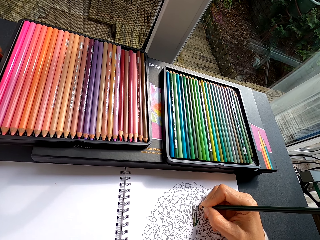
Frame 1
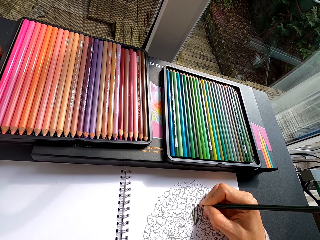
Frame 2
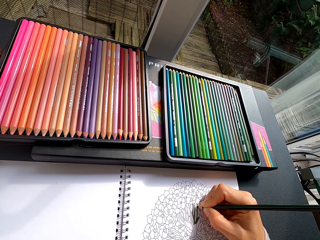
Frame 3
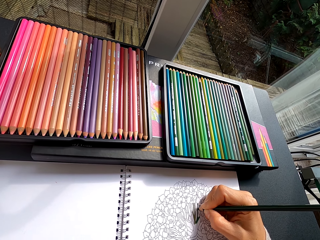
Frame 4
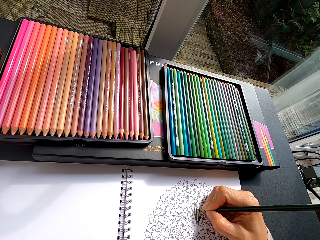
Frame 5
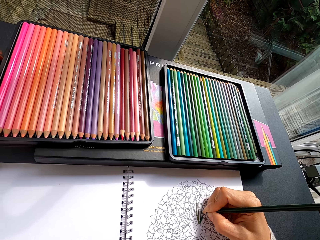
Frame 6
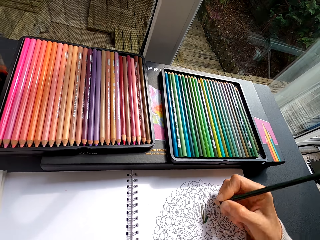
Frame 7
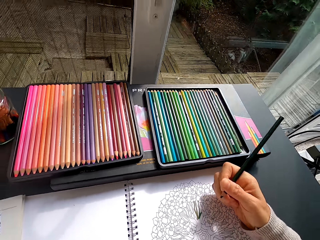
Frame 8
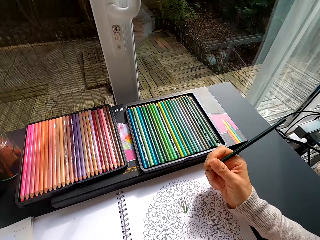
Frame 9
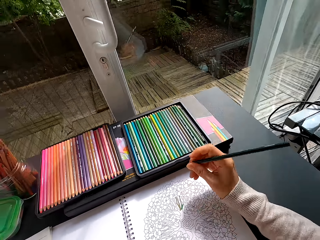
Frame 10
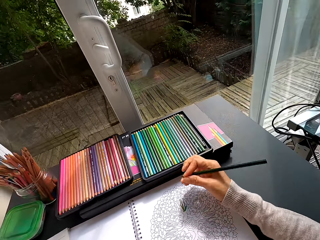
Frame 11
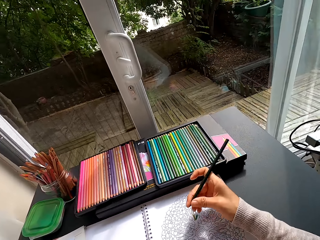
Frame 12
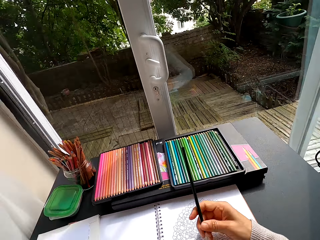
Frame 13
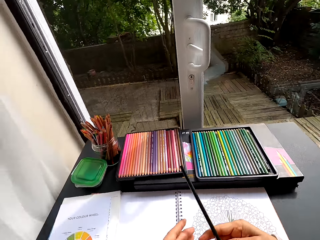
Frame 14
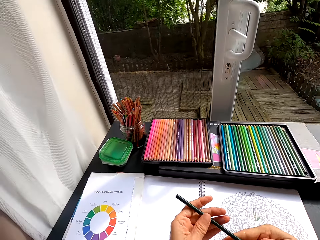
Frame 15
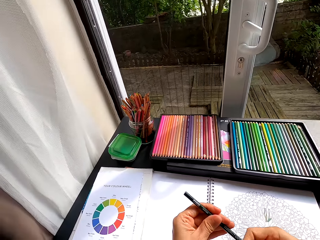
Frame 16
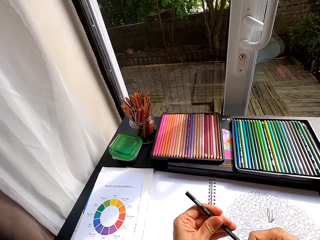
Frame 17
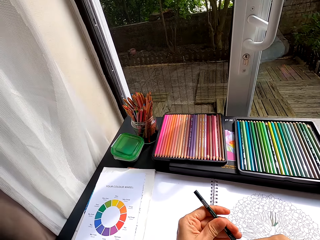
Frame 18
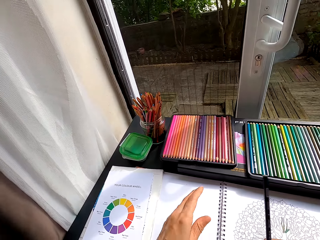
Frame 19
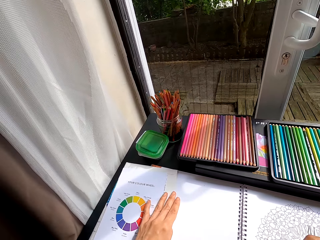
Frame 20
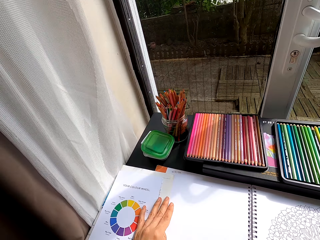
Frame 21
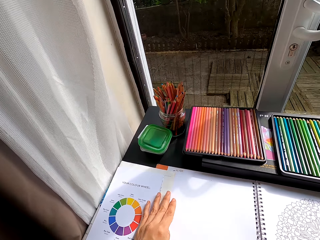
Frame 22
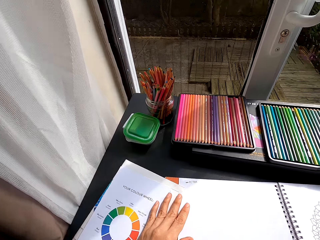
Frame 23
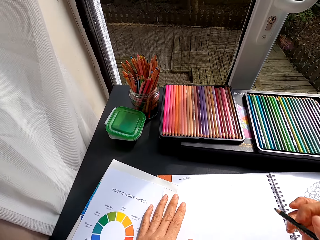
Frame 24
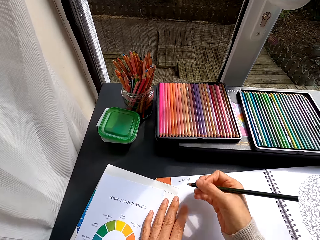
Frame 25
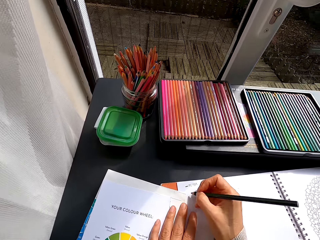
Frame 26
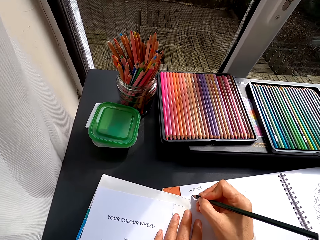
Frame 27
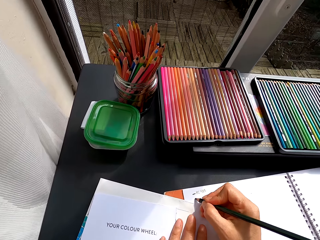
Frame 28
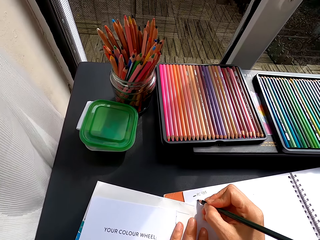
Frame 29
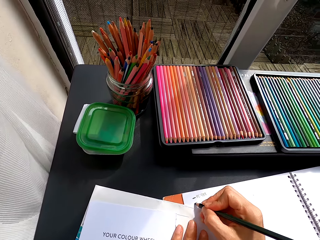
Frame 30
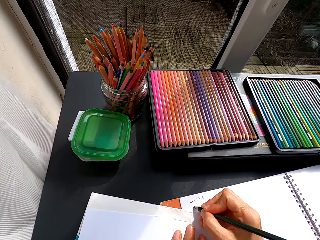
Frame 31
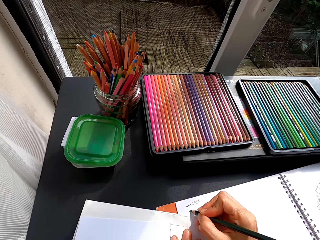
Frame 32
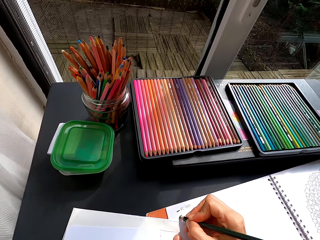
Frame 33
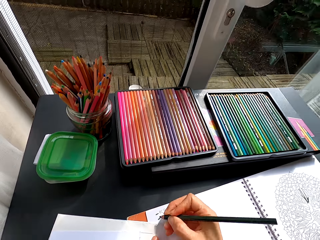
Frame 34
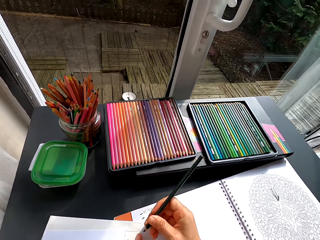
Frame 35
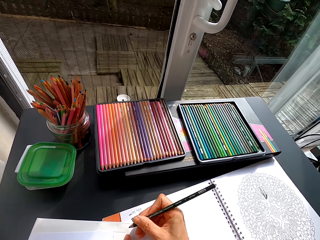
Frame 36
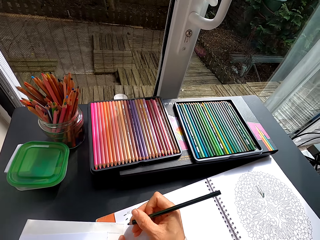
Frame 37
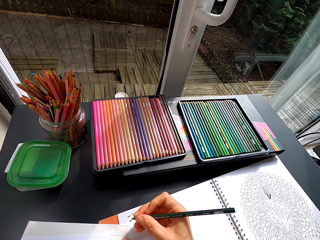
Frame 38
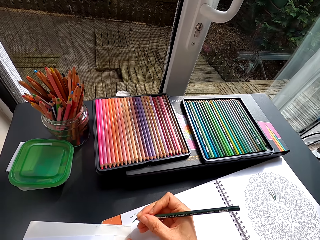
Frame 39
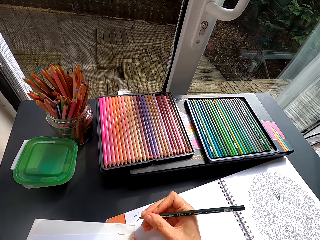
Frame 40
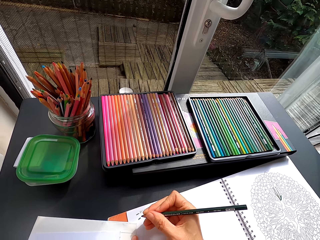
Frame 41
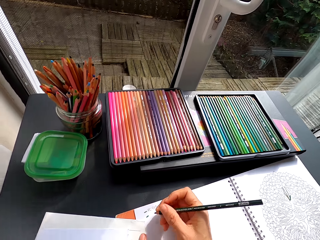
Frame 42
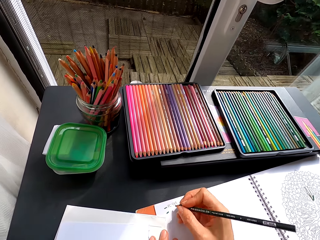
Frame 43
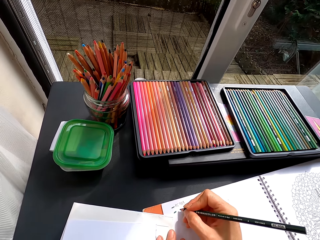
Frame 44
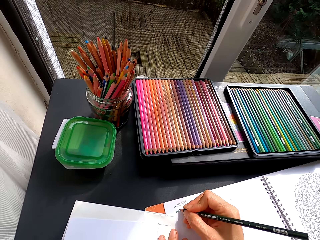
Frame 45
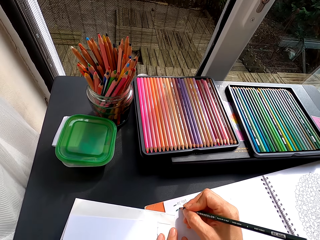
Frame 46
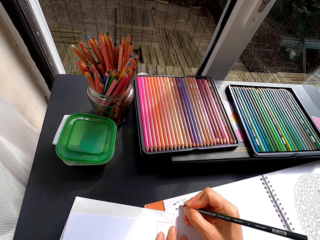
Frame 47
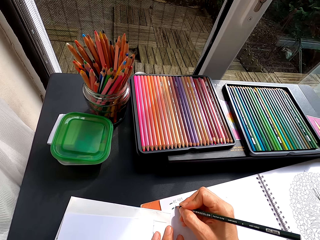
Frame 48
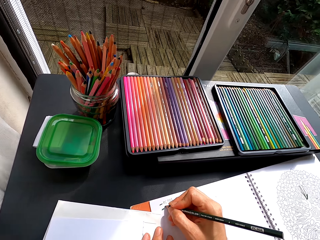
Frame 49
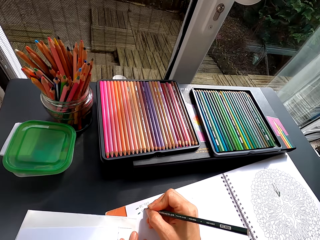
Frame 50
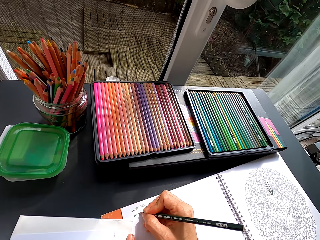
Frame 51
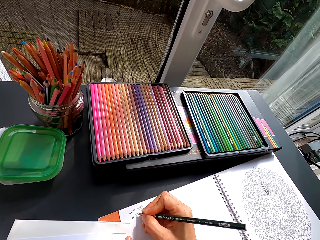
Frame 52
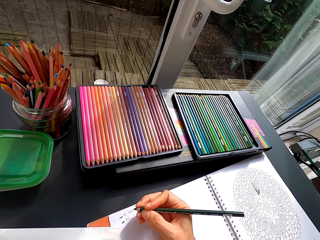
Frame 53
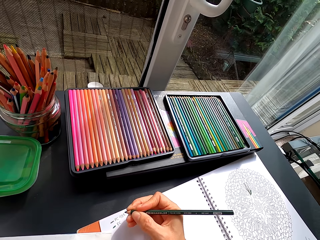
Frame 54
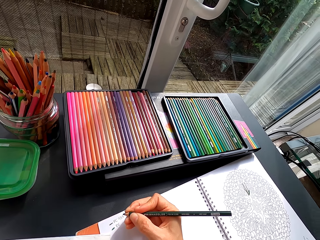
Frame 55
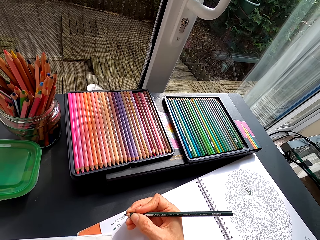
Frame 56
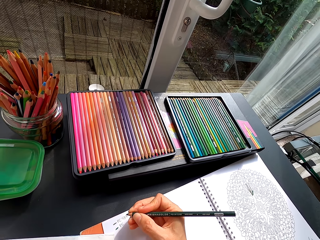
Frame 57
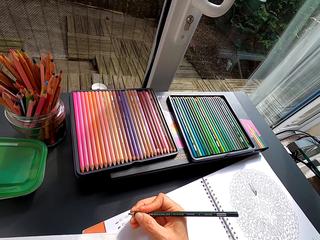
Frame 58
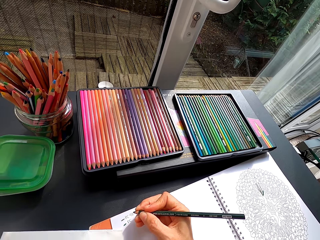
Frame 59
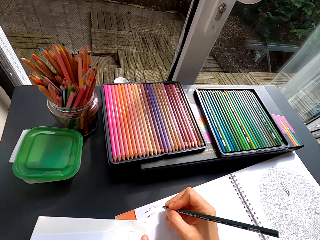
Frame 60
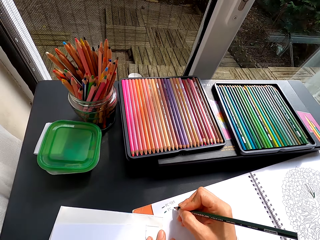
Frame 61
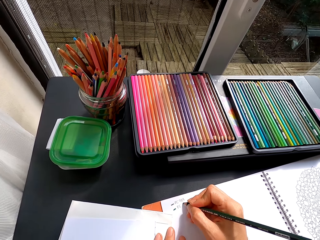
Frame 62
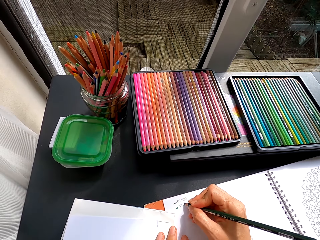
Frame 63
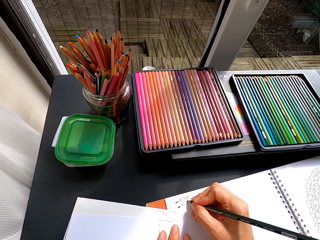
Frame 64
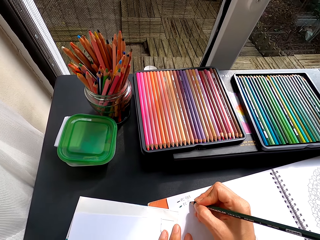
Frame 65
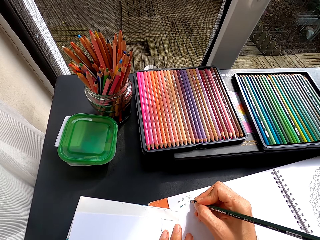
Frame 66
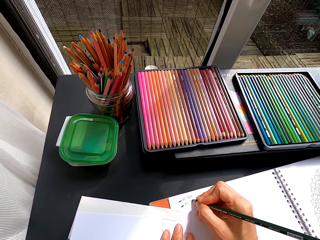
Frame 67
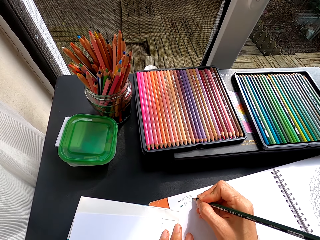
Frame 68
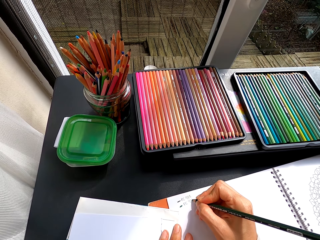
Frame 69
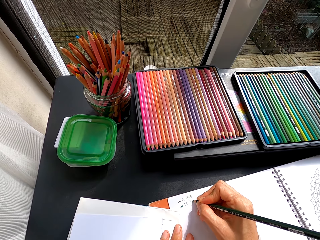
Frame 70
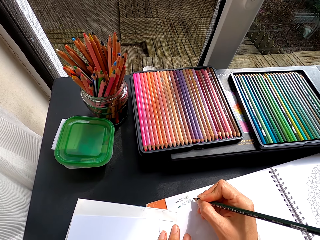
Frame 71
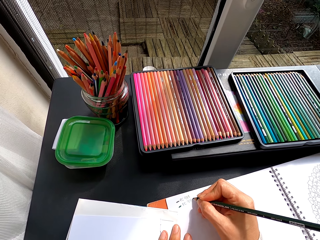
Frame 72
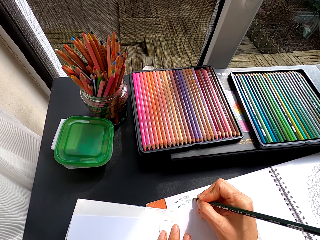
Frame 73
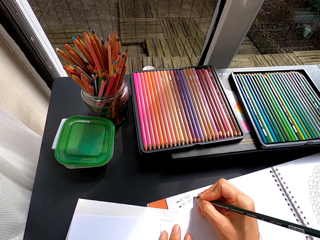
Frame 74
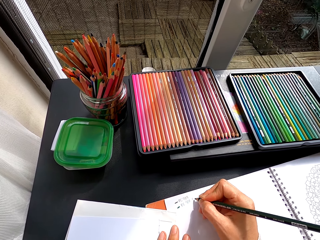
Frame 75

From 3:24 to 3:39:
The camera wearer adjusts the color pencil. They touch the pencil. They adjust the color wheel papers on the art book. They adjust the art book. They drag the book on top of the table. They write on the art book using the color pencil. They adjust the color pencil. They stare at the book. They write on the art book using the color pencil. They adjust the color pencil. They write on the art book using the color pencil.

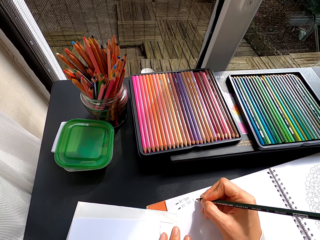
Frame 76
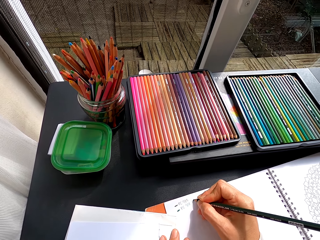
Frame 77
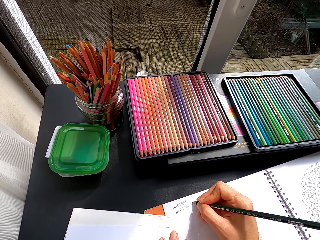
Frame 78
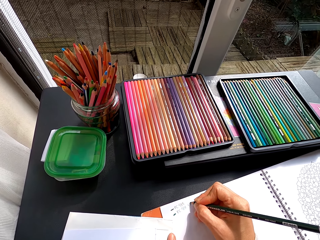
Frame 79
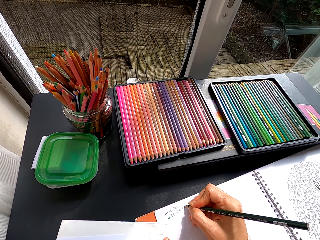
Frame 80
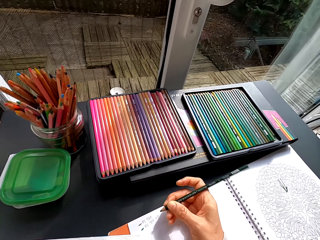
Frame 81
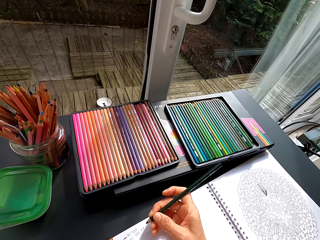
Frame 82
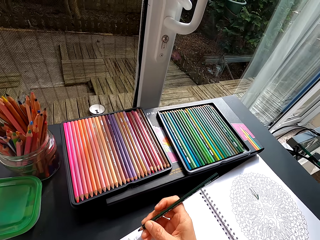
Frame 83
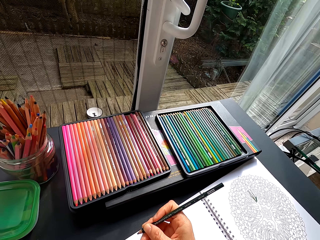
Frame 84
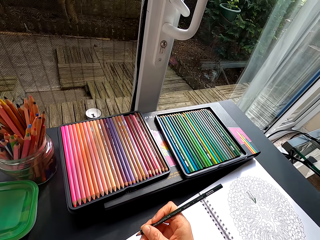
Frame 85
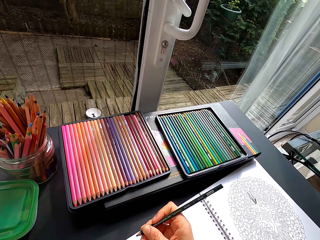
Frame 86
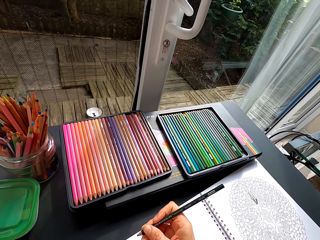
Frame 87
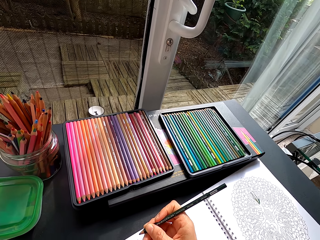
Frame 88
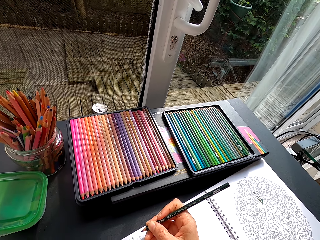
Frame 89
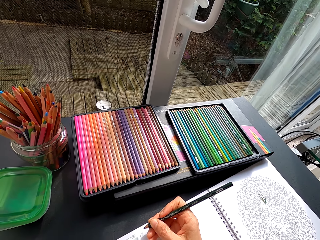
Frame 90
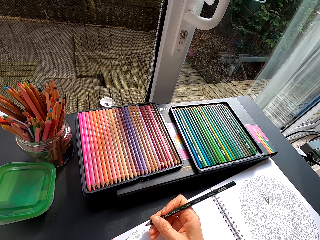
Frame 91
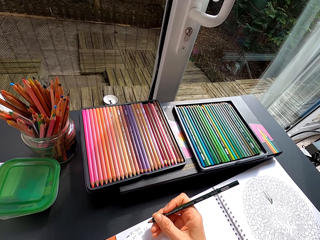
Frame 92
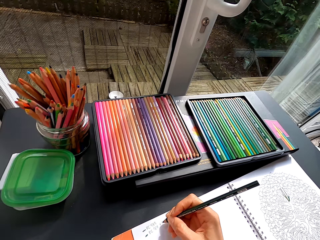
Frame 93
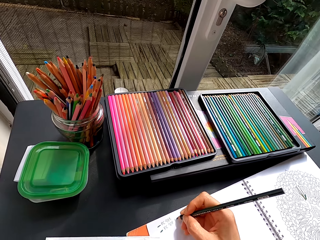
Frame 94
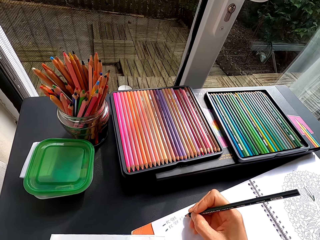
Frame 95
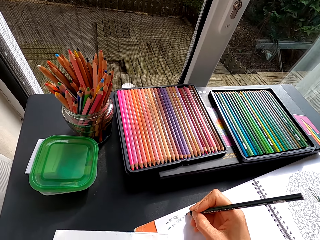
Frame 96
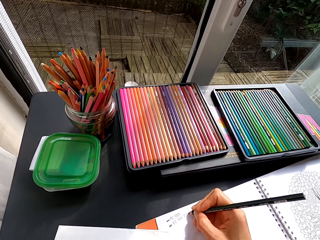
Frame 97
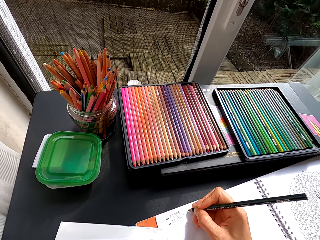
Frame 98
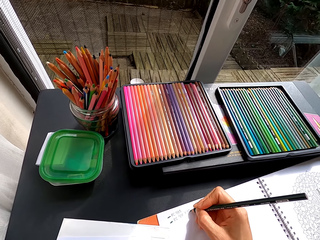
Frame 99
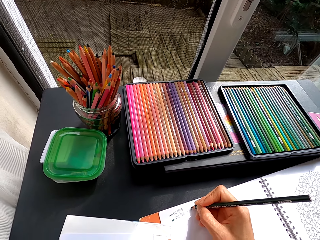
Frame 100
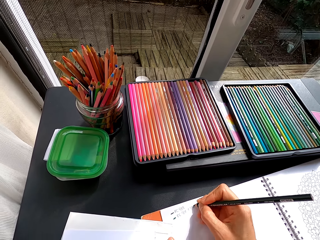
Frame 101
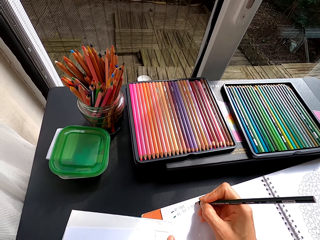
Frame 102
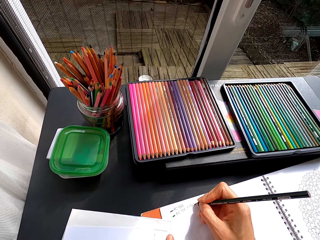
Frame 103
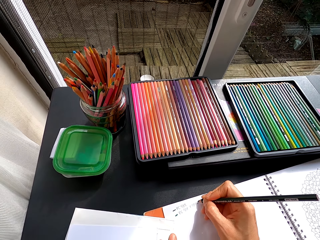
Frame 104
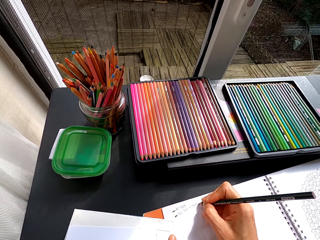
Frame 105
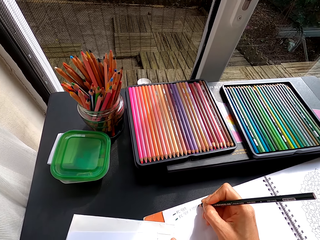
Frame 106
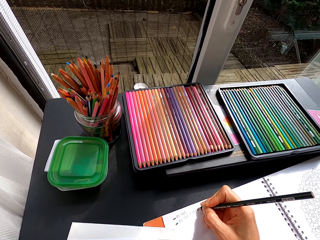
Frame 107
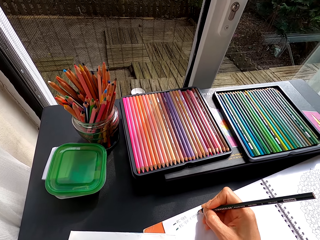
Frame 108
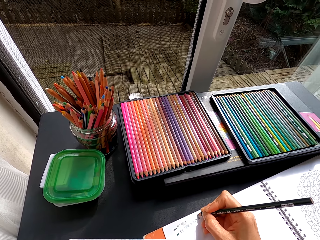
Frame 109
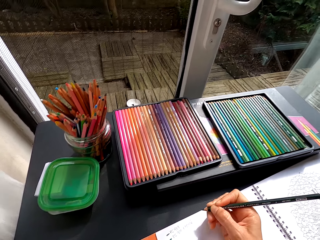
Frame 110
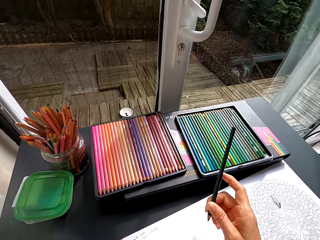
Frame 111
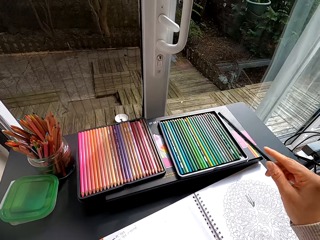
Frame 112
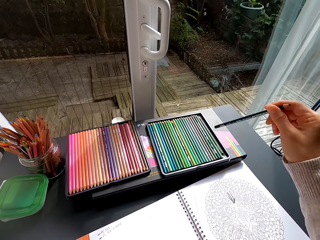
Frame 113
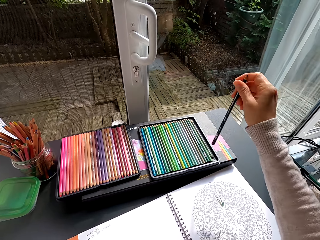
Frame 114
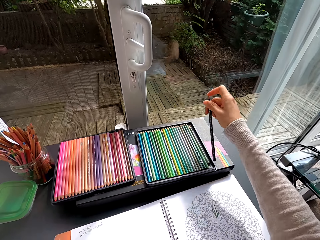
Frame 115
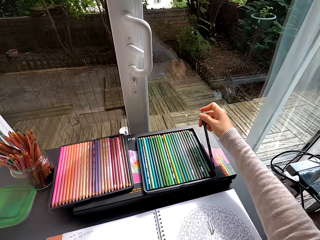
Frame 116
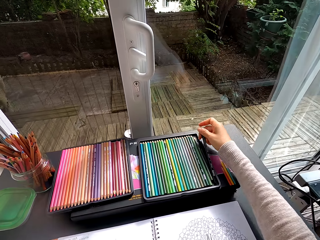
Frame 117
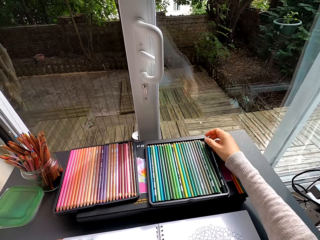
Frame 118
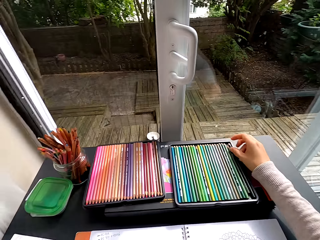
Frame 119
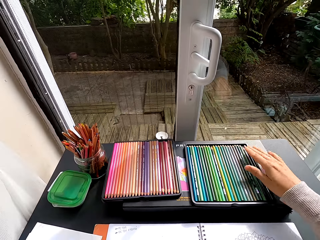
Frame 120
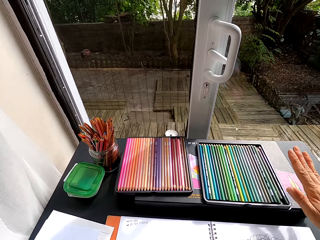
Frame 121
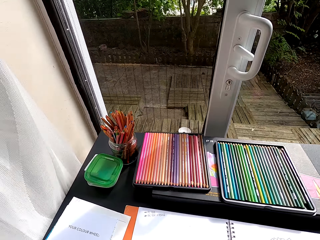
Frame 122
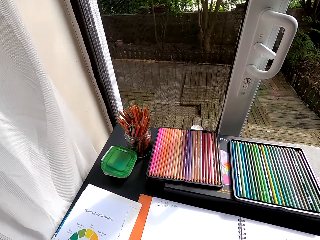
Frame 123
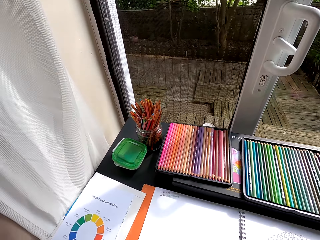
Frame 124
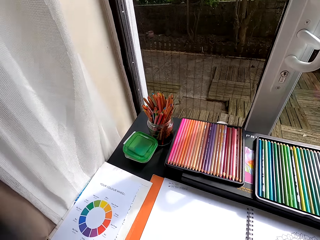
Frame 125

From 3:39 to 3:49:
The camera wearer adjusts the color pencil. They write on the artbook using the color pencil. They put the color pencil in the color pencil tray.
